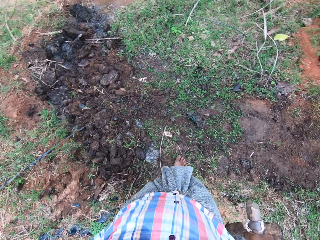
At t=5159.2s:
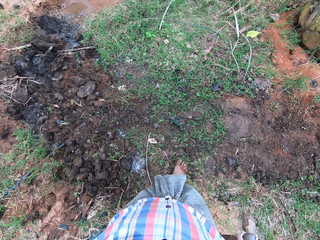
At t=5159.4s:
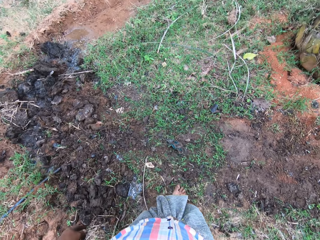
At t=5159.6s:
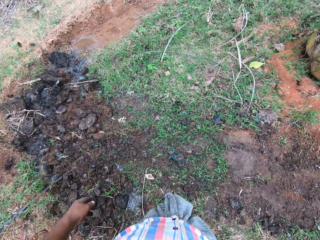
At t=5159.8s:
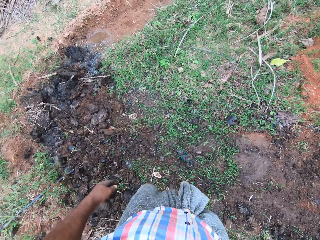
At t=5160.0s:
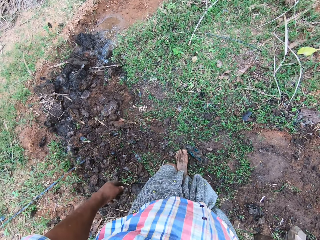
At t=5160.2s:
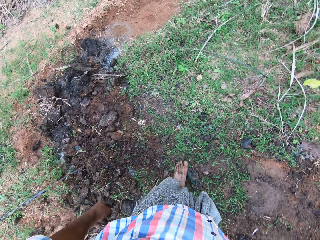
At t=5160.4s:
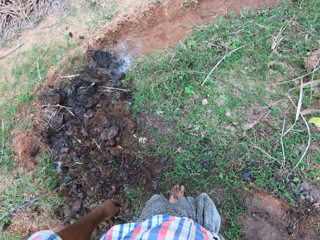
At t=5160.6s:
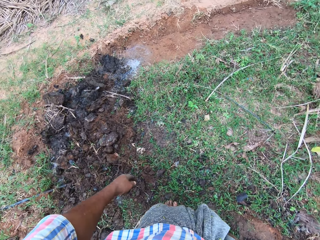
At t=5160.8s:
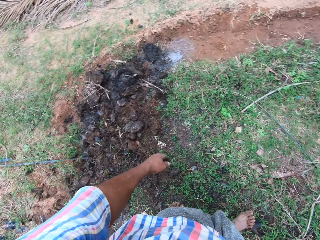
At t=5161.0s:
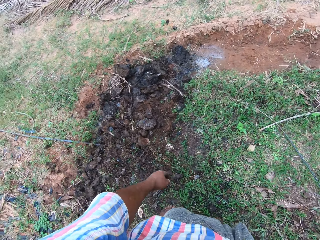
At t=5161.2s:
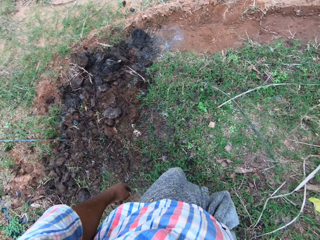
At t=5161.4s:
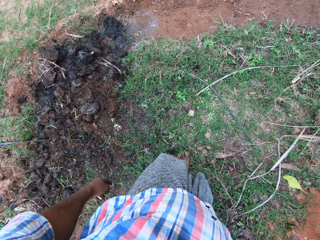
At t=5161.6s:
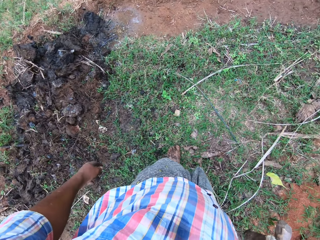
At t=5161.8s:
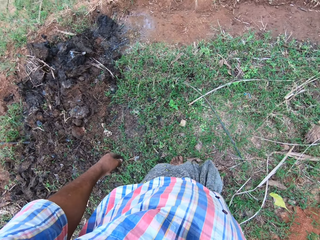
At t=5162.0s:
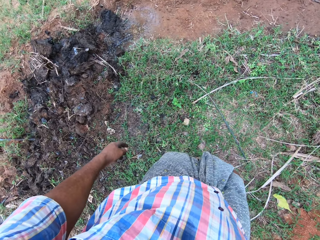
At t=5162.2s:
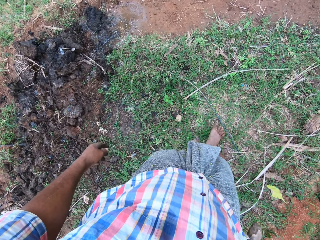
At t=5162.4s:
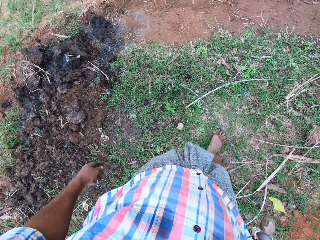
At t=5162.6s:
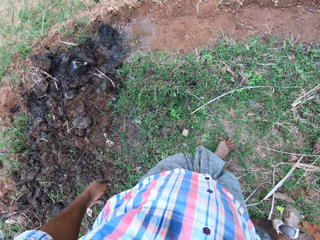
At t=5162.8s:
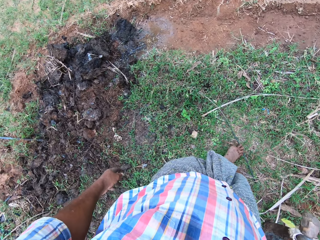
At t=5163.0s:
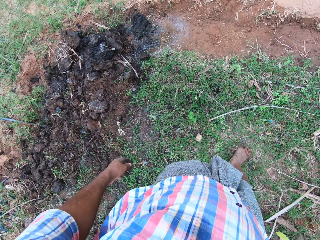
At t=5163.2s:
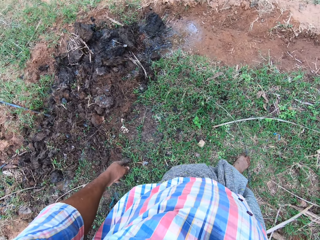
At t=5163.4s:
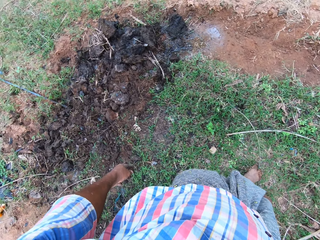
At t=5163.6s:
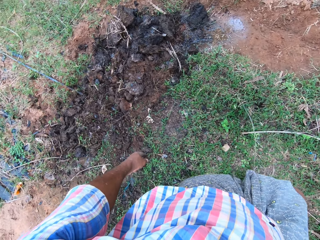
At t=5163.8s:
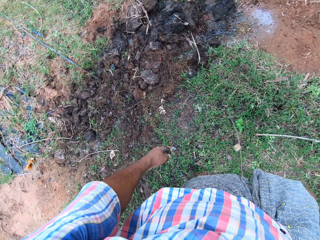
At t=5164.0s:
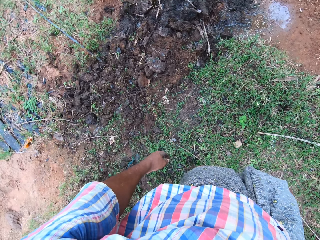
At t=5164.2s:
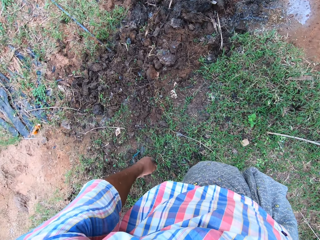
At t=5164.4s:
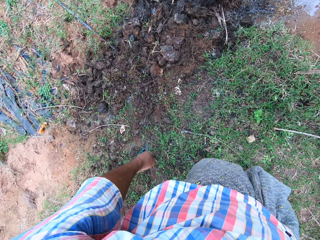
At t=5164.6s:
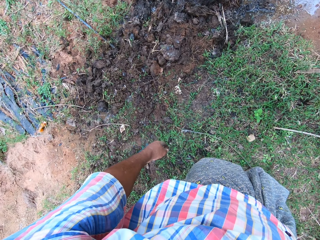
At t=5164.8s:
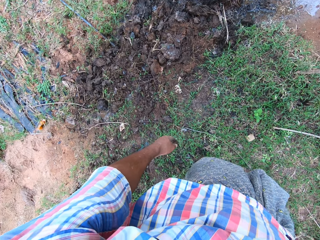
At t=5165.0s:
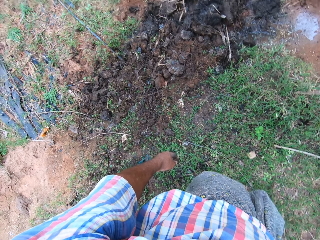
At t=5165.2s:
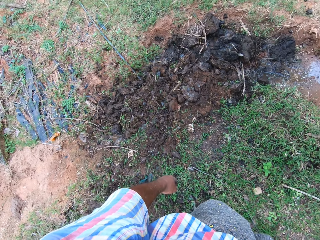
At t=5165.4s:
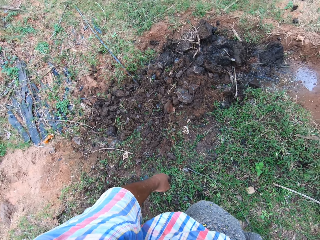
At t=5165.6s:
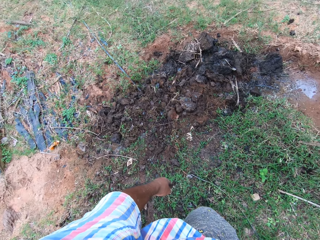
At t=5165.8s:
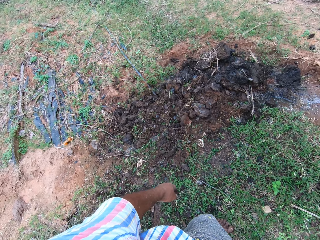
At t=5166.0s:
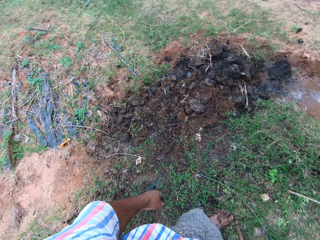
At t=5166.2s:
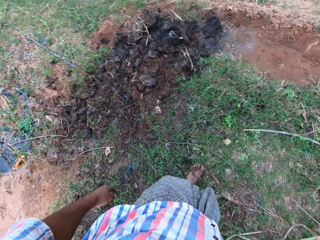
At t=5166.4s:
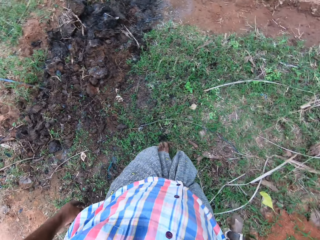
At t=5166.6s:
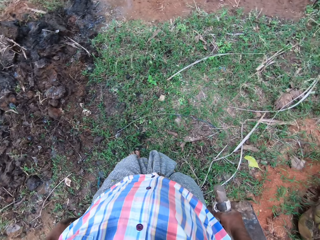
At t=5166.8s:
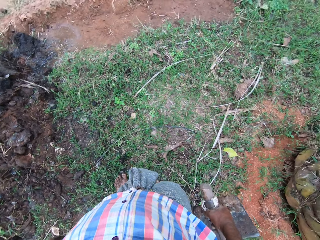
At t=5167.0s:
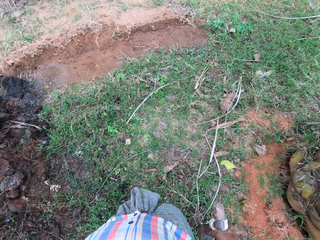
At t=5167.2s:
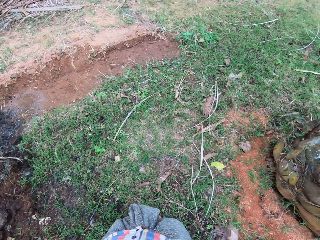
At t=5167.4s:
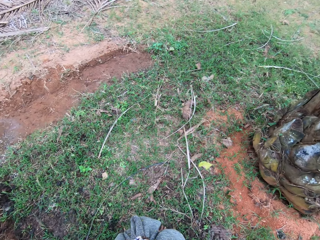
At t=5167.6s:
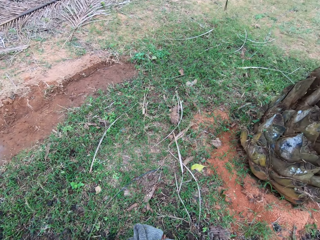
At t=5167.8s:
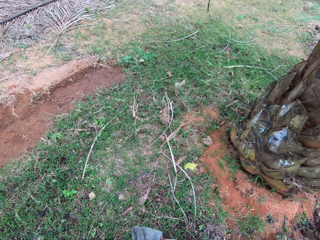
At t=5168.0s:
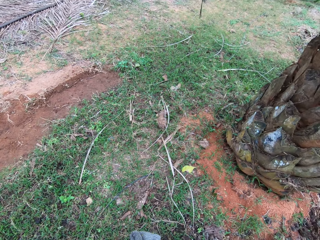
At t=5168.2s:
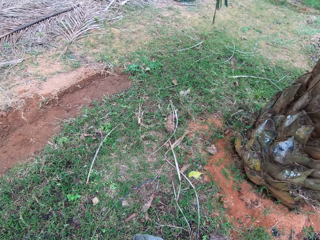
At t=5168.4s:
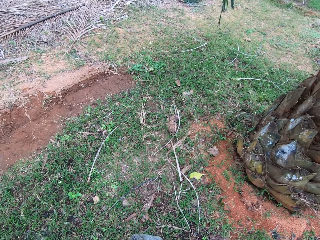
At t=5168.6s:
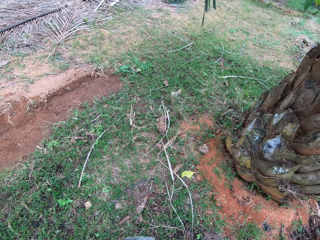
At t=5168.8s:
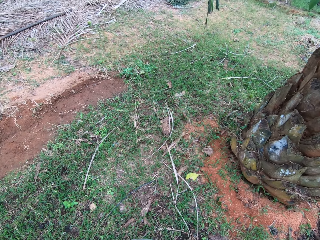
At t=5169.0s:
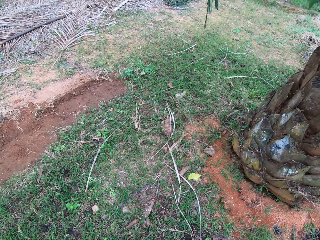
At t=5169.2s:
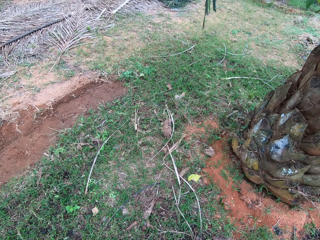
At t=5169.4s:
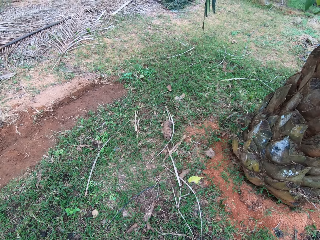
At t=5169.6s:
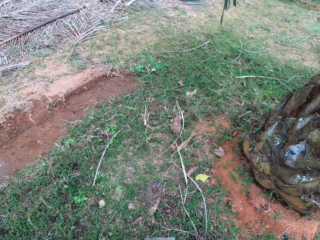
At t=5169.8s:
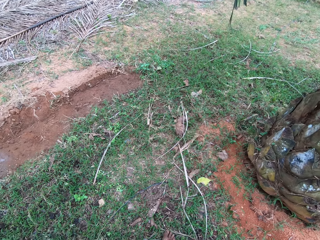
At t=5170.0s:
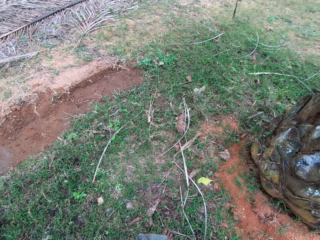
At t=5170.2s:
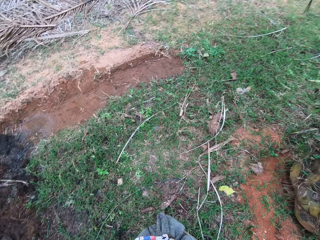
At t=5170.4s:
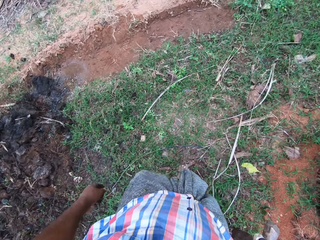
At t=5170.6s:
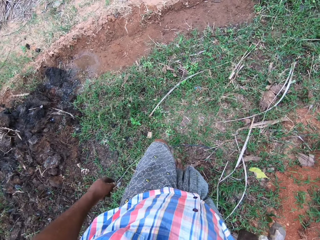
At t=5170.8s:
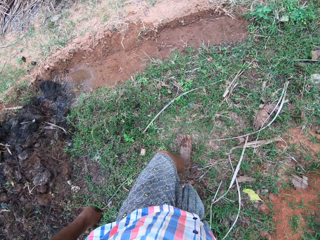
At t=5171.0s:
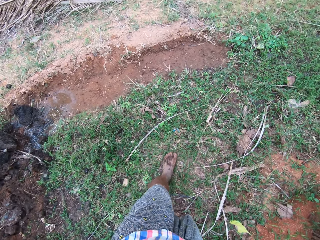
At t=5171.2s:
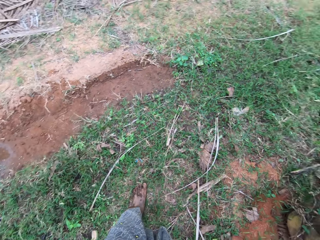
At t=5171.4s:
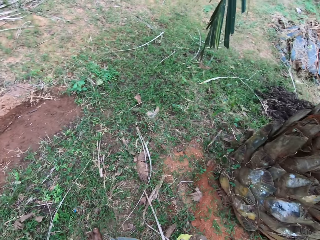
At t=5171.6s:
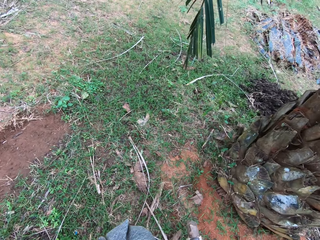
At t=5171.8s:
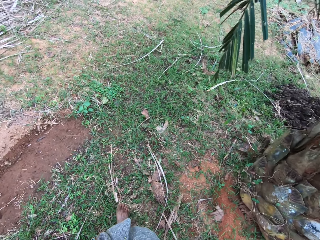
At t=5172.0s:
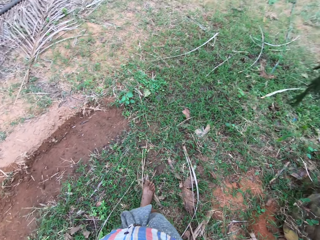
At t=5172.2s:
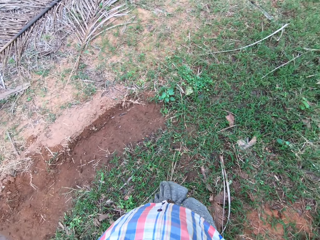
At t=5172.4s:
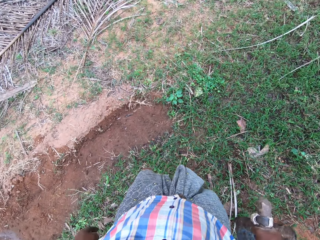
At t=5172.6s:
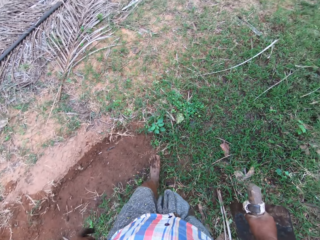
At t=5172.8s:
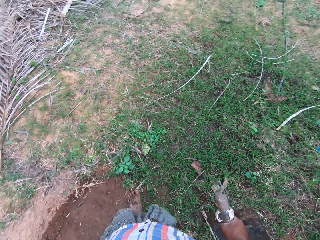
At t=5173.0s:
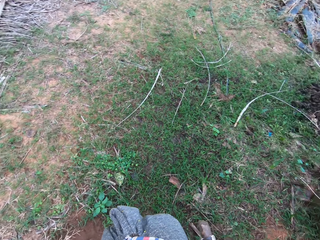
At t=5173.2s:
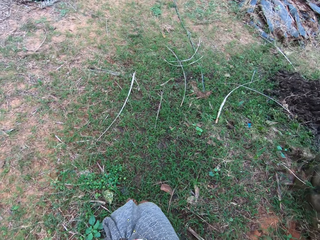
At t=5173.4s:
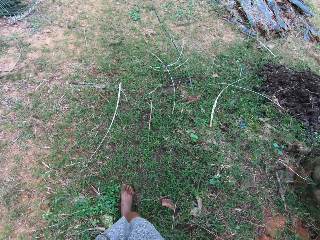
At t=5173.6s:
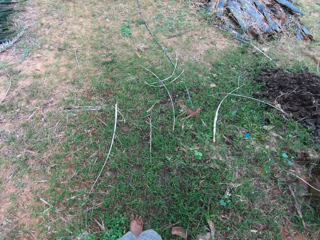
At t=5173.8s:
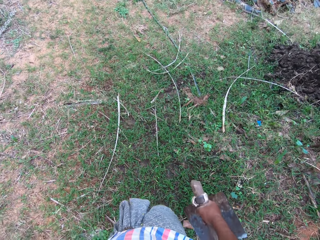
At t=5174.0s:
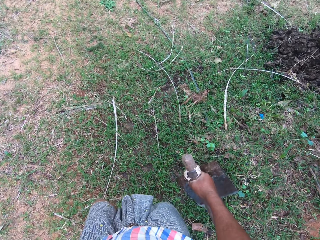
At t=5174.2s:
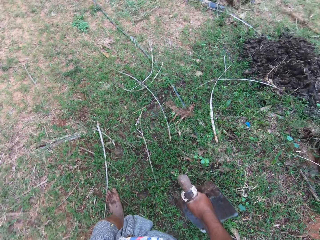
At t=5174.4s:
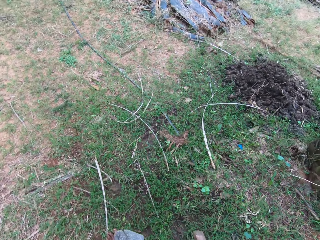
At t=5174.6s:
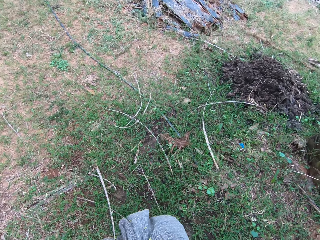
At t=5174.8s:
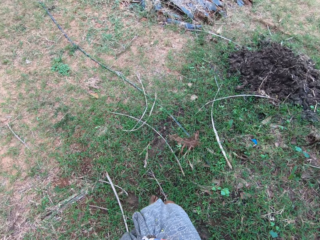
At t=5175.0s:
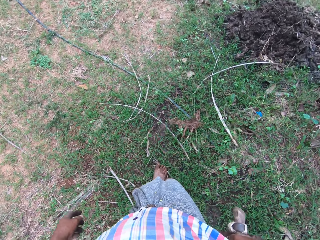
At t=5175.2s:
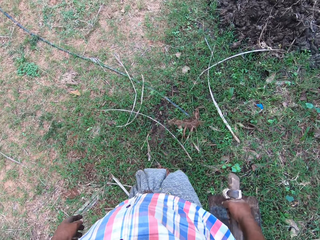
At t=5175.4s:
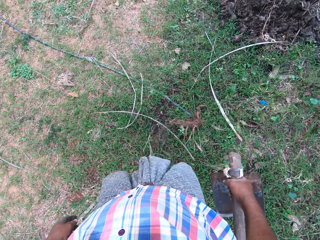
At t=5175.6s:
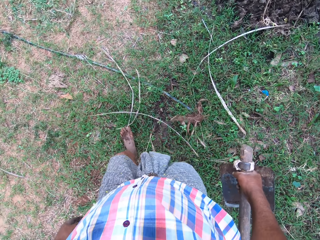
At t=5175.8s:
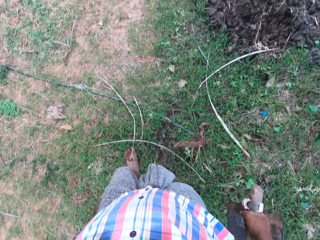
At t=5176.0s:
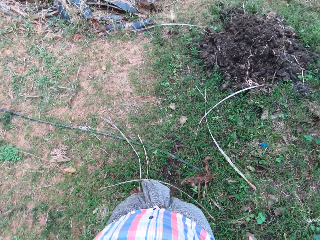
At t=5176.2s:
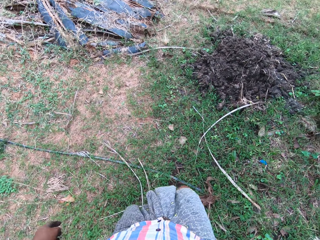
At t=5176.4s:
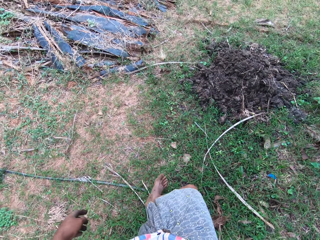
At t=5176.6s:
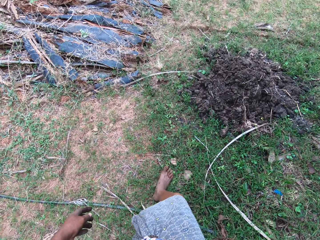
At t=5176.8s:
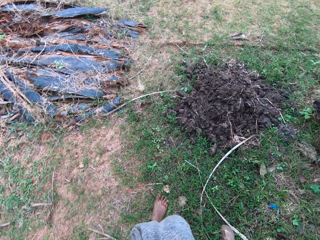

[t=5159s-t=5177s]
The camera wearer walks around on the farmland. He moves a stick with his leg. He walks around the compound.

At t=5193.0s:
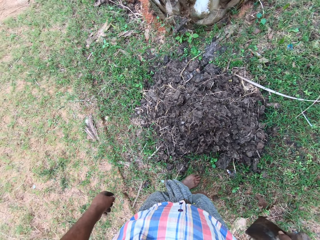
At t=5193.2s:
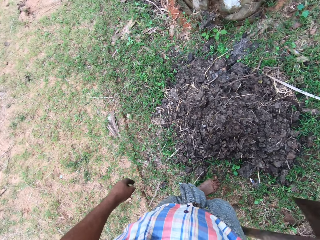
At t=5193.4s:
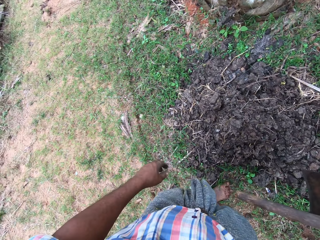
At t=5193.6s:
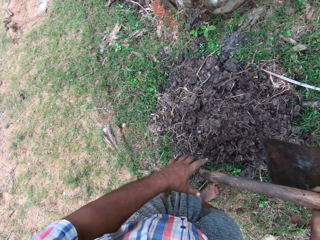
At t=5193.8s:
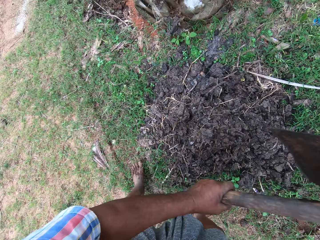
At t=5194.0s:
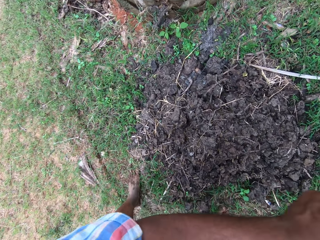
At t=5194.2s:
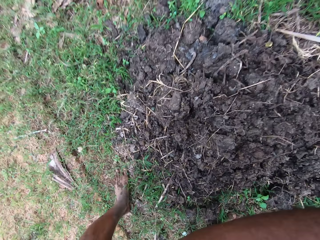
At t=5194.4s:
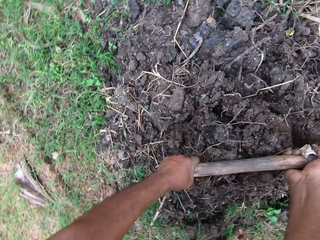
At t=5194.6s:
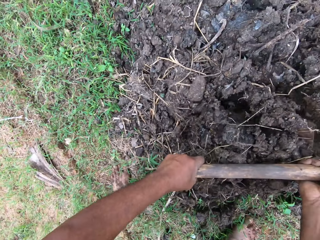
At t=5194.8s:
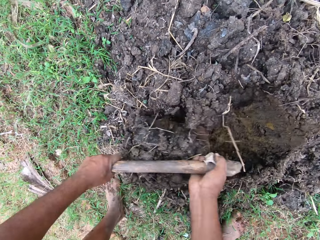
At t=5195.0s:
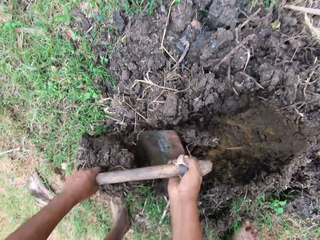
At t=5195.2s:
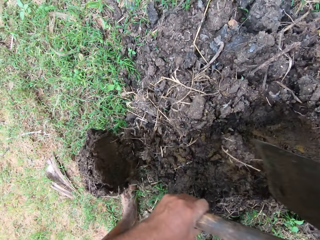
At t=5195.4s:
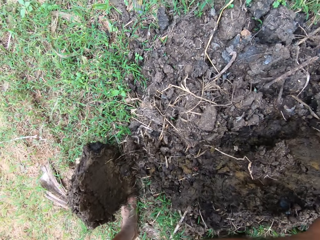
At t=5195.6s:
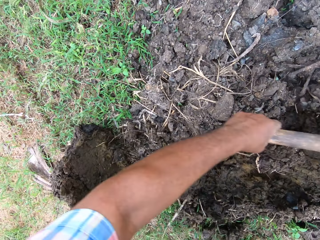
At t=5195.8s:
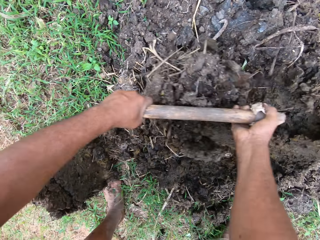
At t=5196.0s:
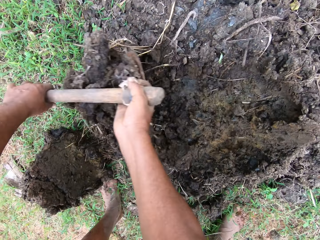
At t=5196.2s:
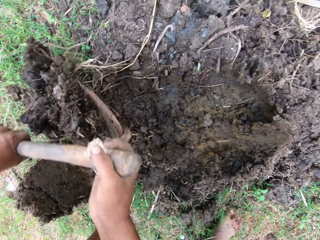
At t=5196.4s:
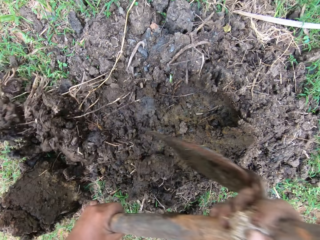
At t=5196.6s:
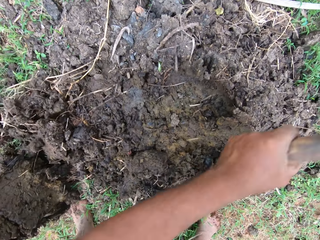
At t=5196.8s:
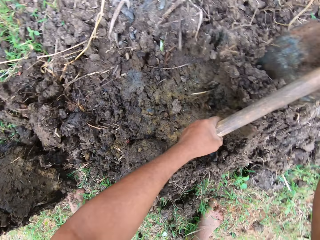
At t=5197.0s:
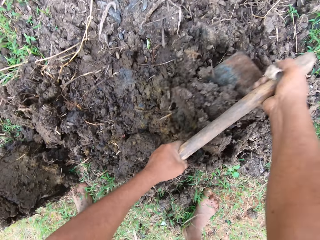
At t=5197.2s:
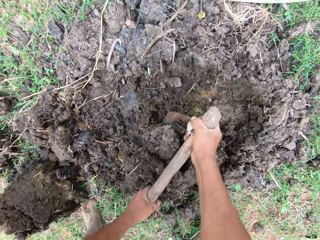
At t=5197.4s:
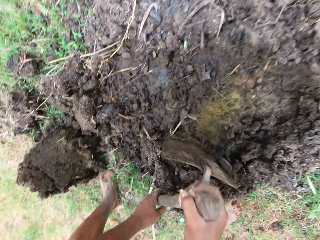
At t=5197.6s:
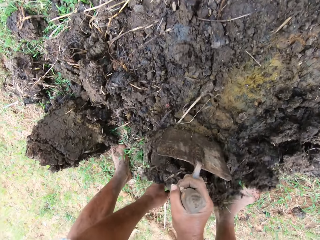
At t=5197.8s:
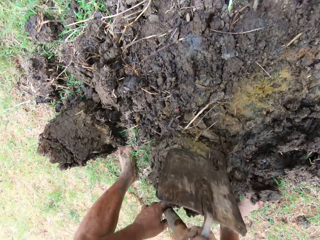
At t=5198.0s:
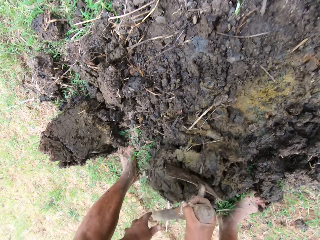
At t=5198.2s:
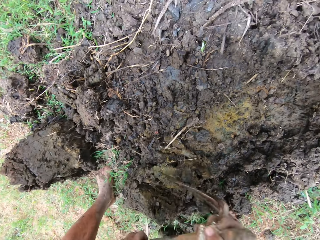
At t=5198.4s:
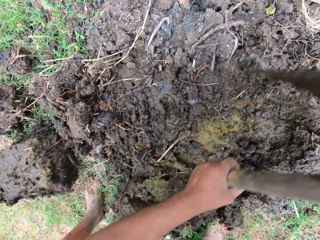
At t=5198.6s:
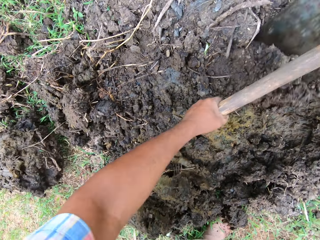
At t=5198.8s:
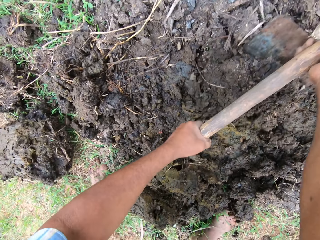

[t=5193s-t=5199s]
The camera wearer hoes the farmland with the hoe in his hands.
